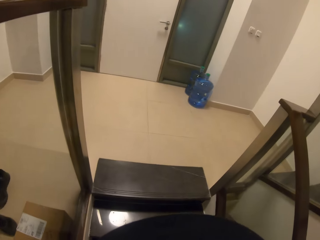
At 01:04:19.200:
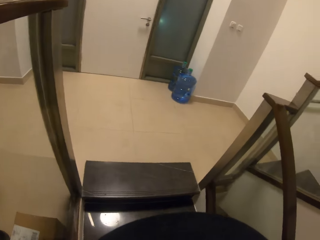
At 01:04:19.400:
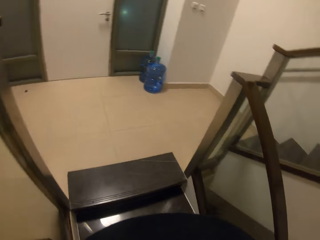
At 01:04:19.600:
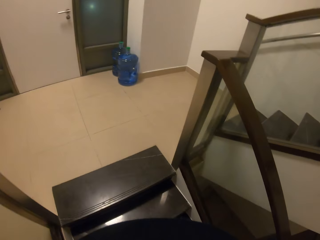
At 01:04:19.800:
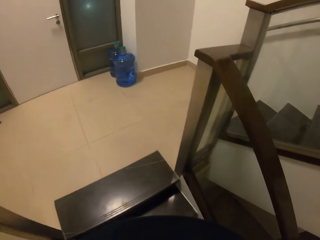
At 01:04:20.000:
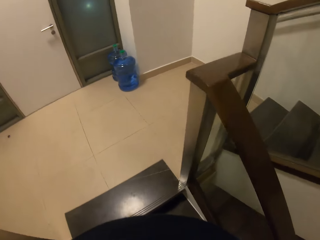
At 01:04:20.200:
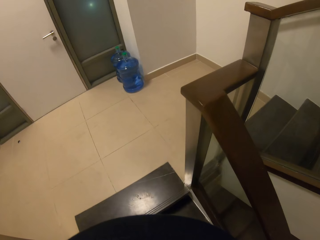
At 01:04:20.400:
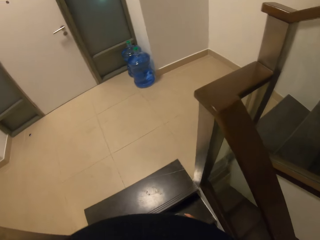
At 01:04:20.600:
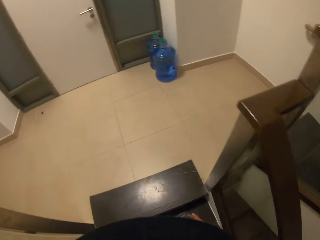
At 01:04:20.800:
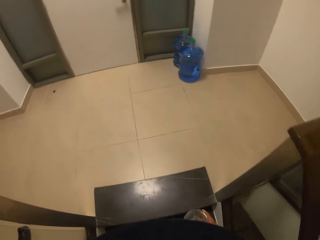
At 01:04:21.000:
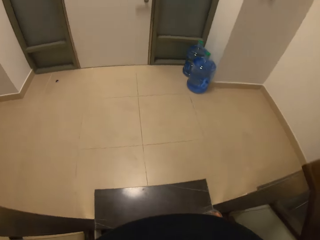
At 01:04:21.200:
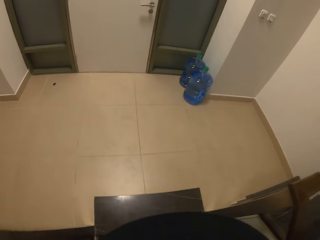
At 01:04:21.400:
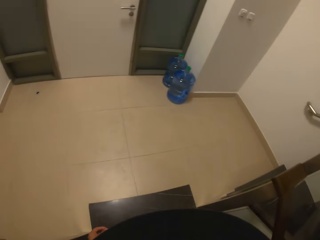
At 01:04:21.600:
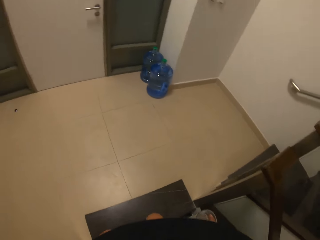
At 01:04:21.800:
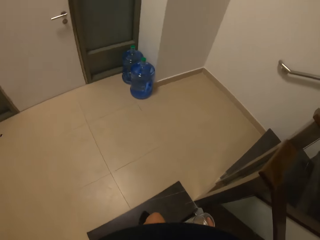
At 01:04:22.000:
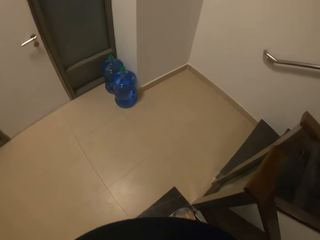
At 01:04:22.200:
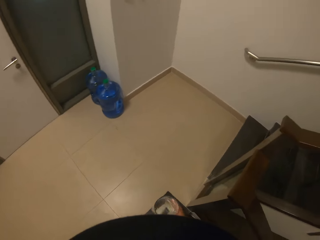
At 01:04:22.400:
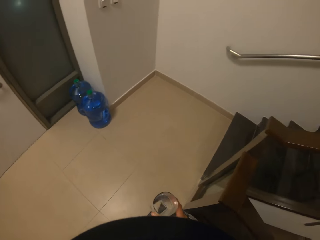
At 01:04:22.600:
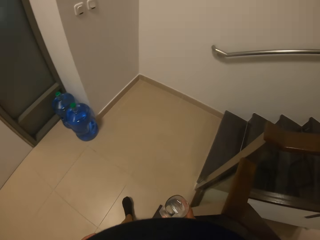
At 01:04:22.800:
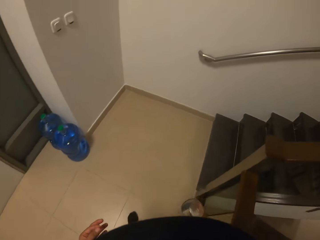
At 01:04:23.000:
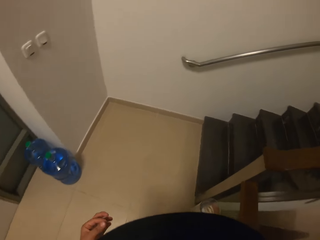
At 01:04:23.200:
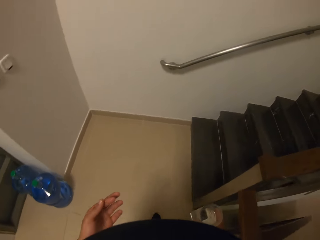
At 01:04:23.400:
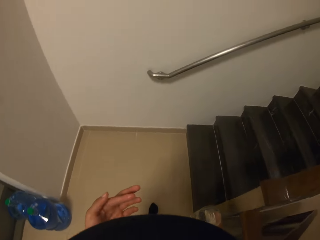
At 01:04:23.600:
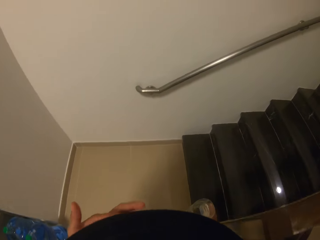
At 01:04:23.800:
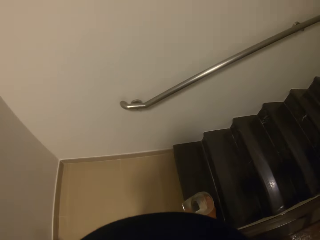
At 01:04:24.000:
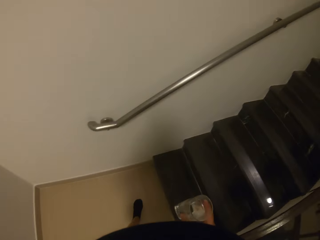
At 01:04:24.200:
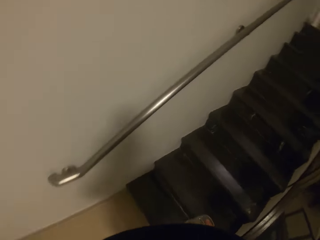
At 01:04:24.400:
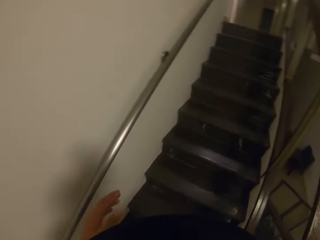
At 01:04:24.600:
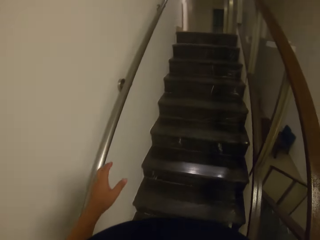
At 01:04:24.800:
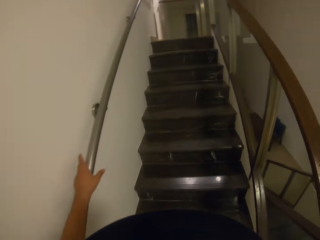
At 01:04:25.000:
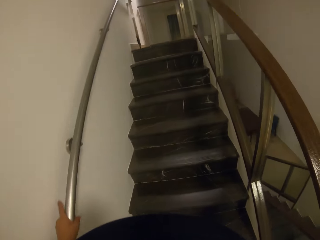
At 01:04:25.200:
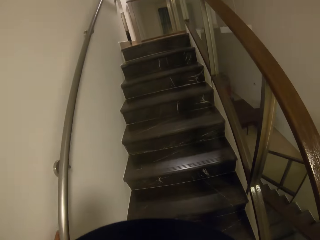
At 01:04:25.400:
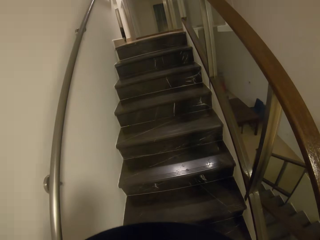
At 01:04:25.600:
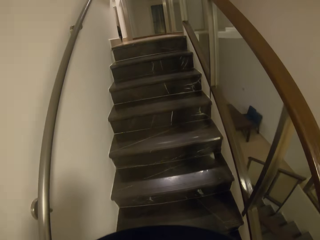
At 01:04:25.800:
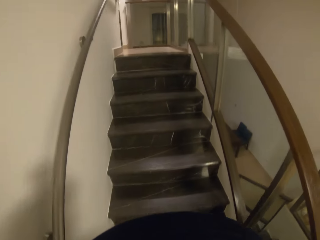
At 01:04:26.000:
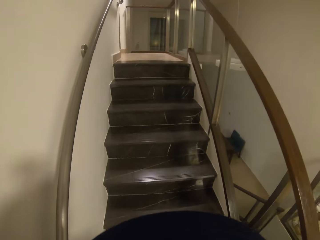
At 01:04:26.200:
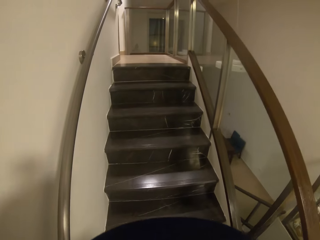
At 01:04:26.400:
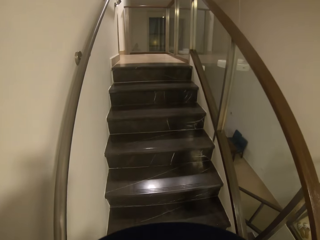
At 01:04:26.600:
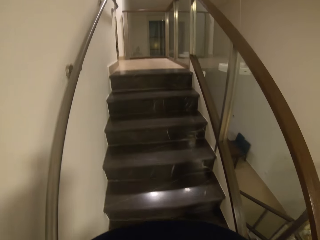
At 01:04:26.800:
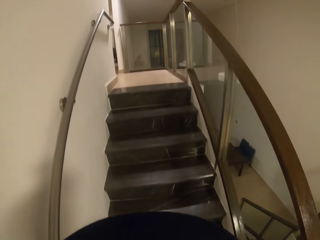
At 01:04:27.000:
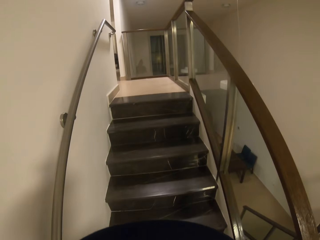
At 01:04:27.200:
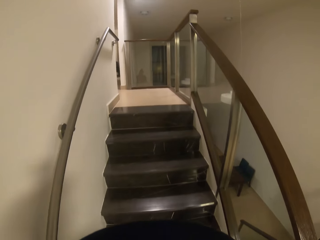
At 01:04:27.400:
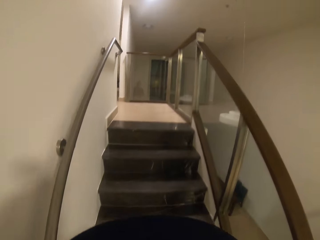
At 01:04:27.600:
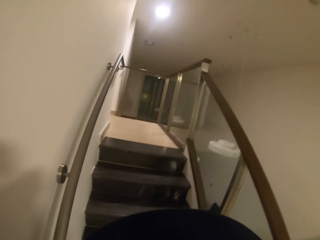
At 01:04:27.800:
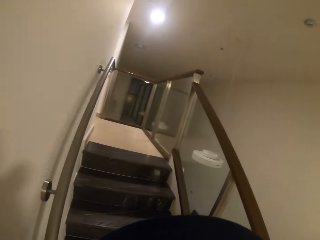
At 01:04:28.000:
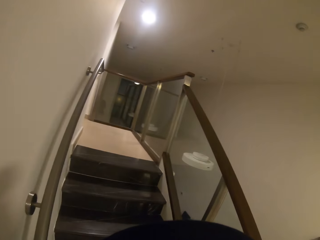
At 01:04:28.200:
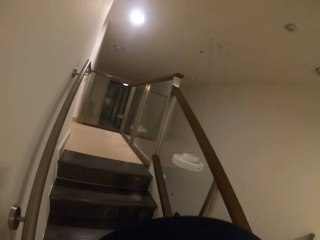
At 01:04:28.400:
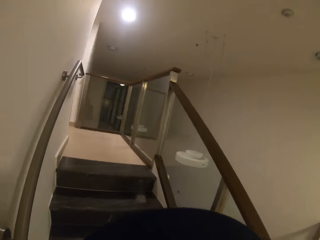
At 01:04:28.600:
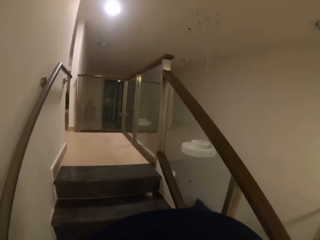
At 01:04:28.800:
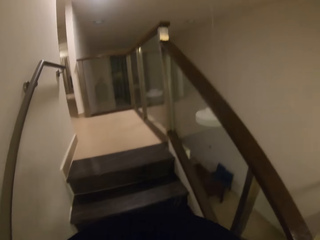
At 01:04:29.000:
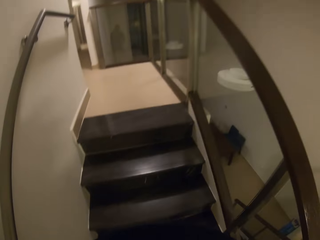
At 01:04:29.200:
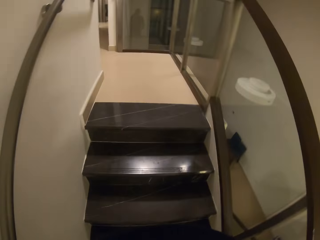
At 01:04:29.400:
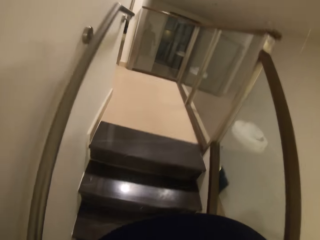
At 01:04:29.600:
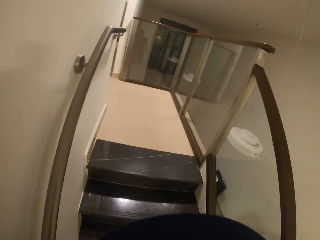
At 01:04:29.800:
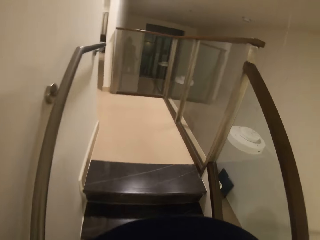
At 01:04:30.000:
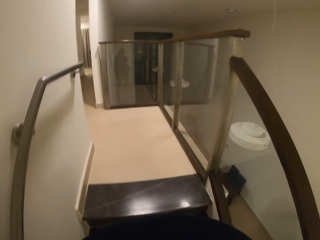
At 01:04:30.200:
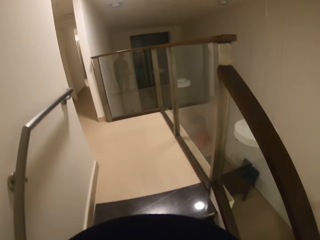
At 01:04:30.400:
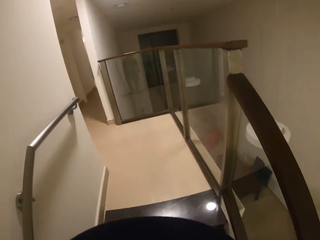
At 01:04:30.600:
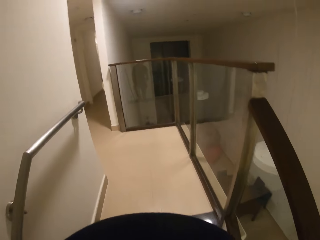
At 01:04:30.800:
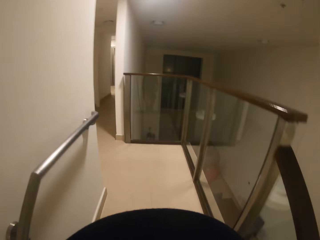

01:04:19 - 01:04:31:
The camera wearer walks to the right. She lifts her left hand. She stares at the left hand. She walks upstairs. She touches the handrail with the left hand.

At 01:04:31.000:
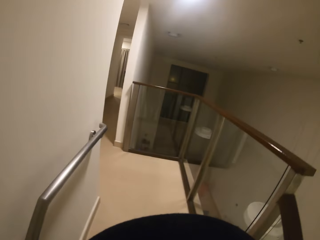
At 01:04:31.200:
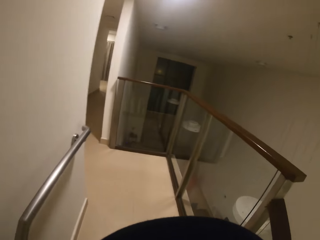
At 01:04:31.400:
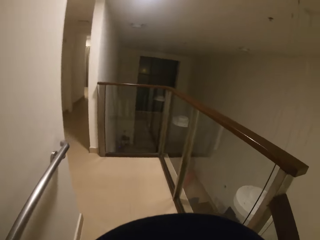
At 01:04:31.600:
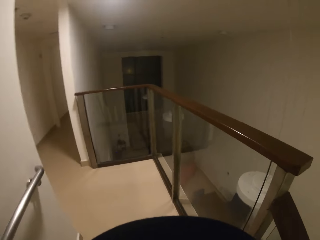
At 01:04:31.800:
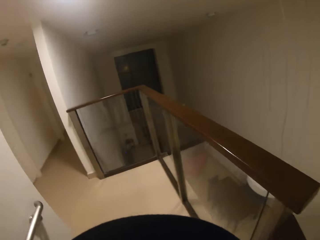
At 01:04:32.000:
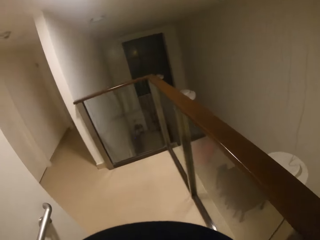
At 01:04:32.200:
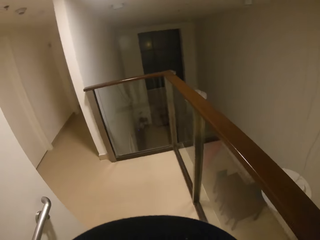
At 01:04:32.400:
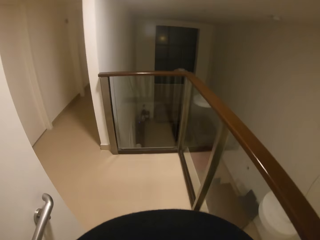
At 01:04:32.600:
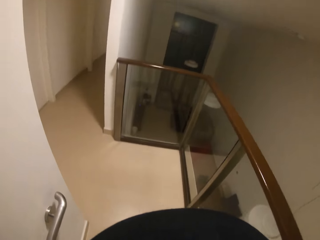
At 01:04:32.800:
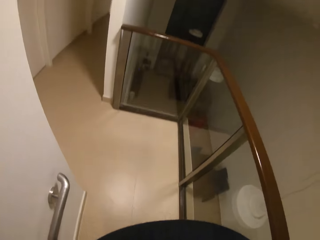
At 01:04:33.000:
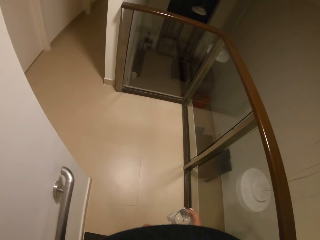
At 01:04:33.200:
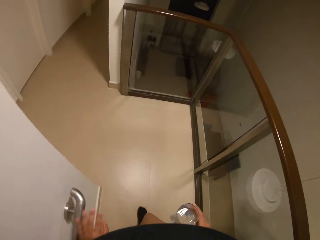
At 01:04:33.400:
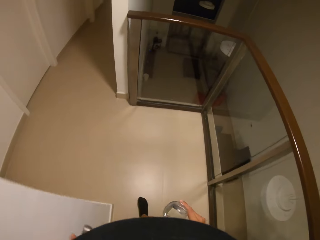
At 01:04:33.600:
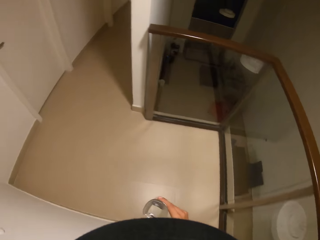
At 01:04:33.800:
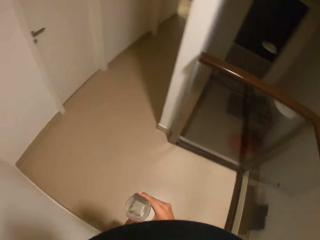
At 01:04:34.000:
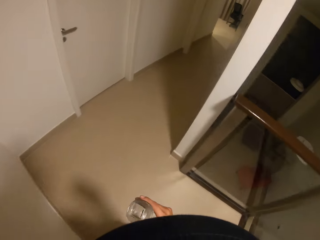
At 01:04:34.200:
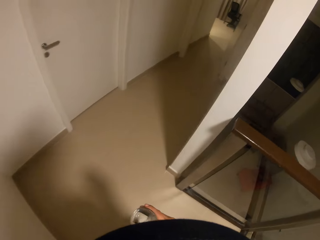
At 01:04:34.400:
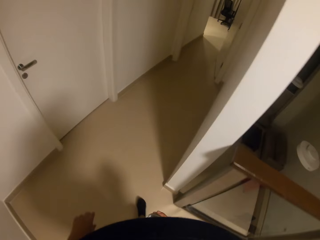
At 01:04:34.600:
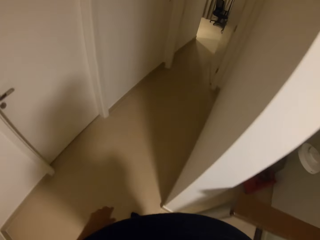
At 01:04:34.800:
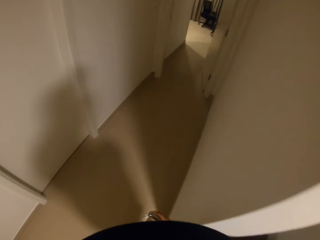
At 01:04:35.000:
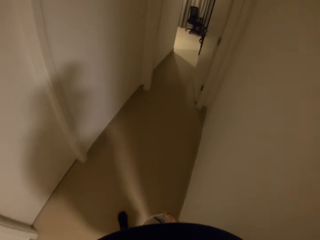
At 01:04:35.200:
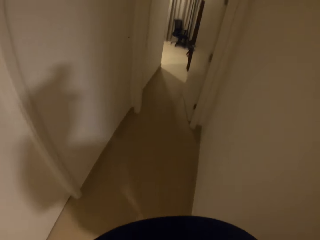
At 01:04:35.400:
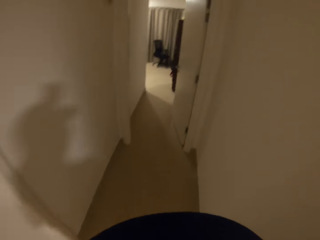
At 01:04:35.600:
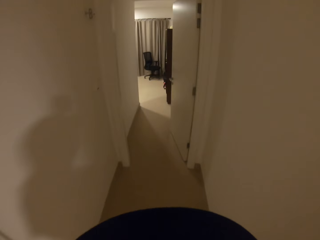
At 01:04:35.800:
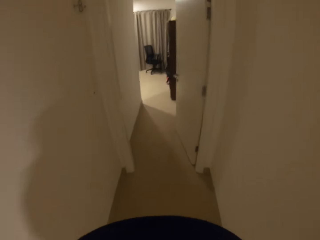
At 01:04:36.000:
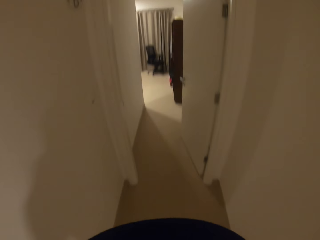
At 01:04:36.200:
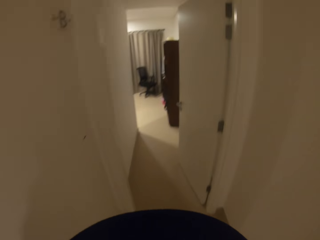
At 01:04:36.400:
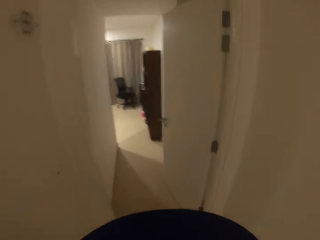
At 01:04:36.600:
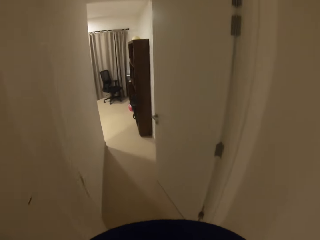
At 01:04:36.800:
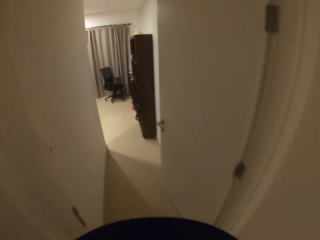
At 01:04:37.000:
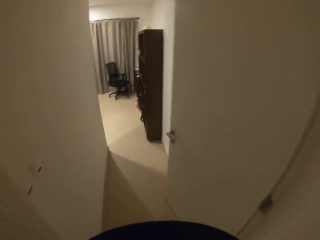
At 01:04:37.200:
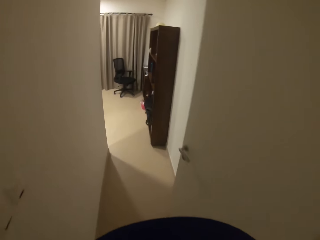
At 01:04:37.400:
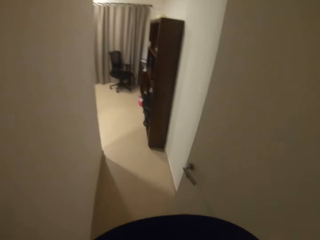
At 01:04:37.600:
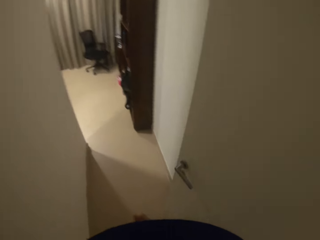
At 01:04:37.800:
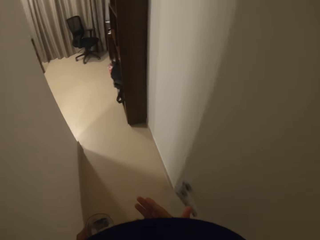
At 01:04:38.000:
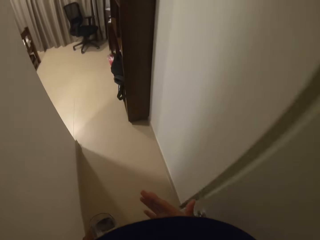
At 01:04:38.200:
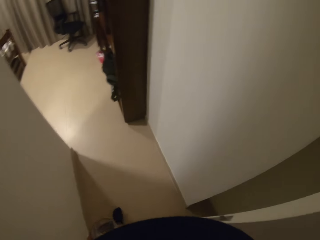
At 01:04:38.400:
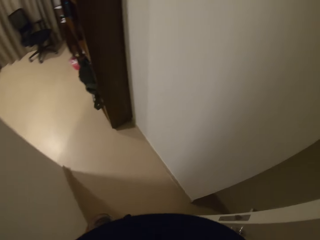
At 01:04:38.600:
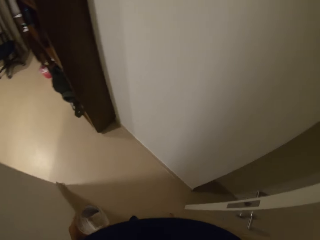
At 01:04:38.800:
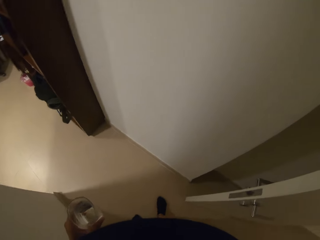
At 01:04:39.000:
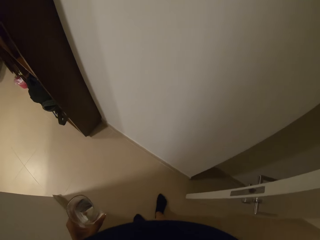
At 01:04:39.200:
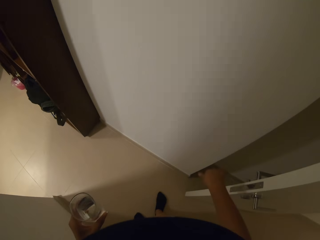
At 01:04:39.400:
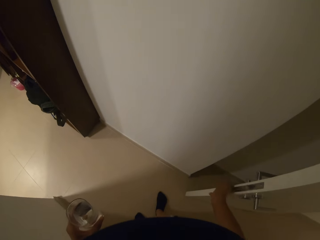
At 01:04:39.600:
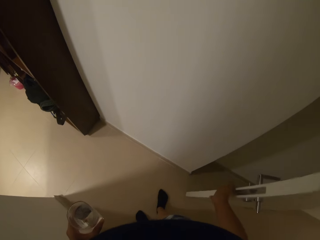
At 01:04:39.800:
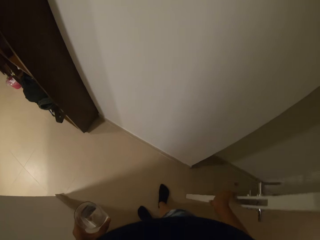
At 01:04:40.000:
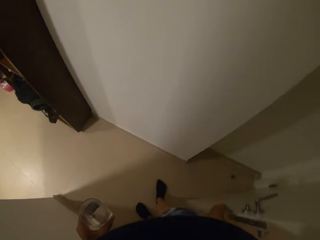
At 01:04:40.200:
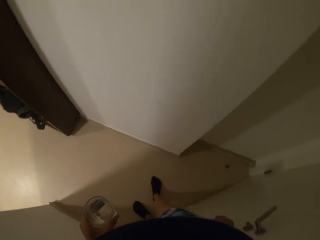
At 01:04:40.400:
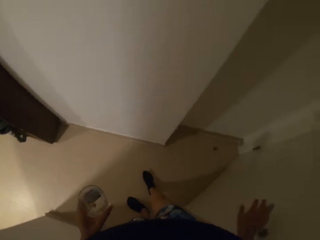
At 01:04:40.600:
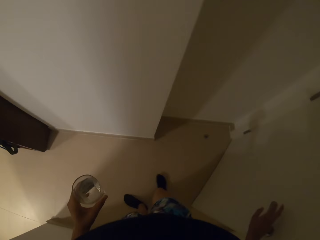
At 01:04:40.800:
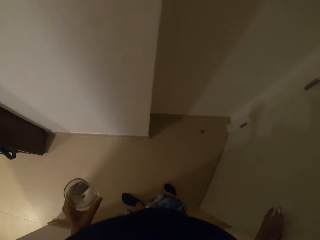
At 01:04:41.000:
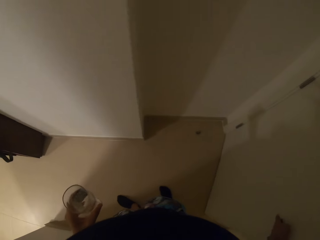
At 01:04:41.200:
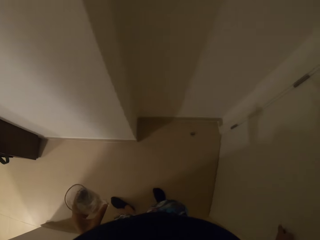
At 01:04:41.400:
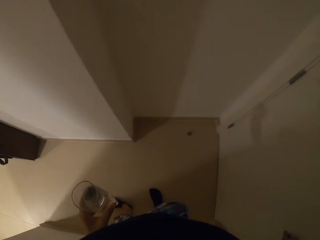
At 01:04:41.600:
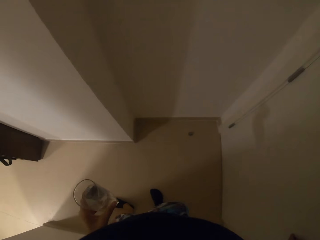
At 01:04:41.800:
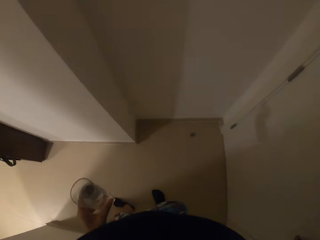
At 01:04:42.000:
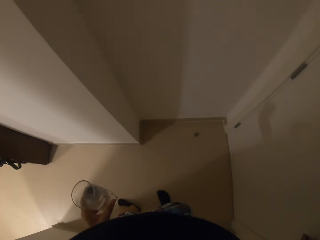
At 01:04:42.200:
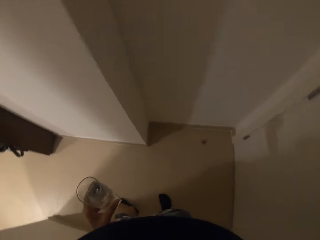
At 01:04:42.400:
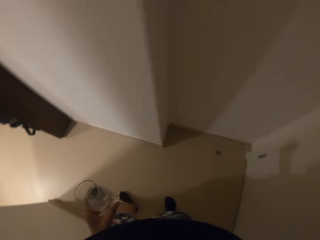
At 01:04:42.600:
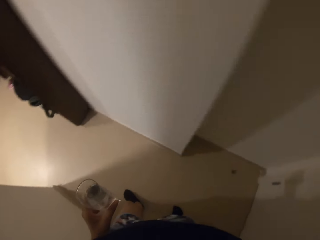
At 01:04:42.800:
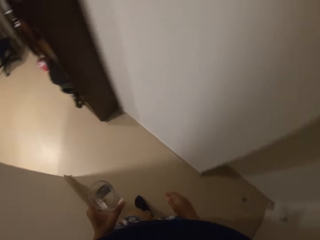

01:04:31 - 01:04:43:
The camera wearer walks in the house to the door. They close the door with the right hand.
